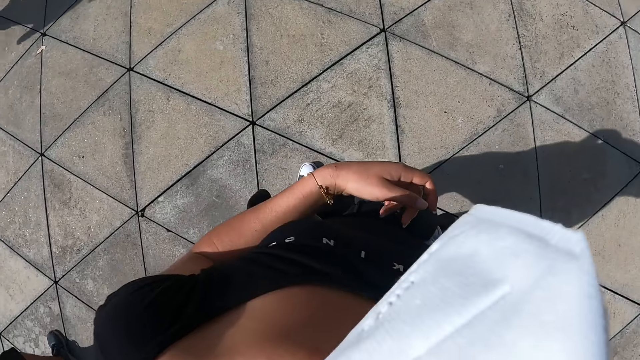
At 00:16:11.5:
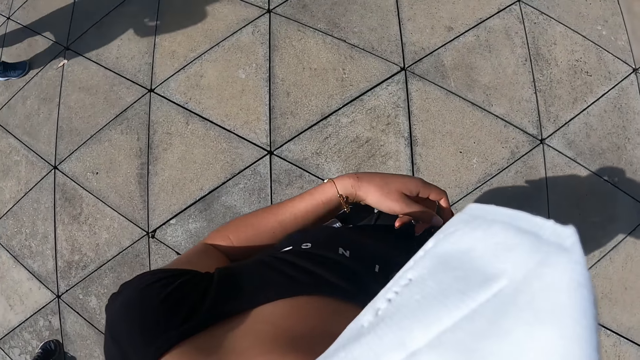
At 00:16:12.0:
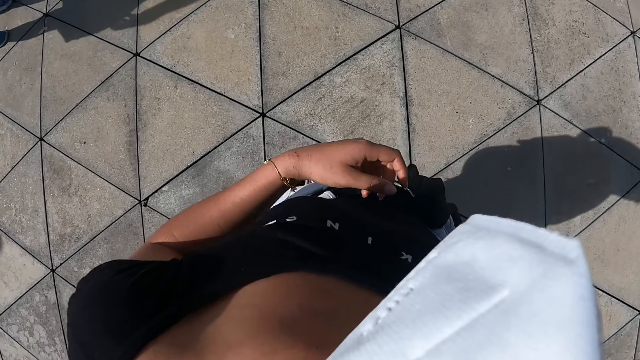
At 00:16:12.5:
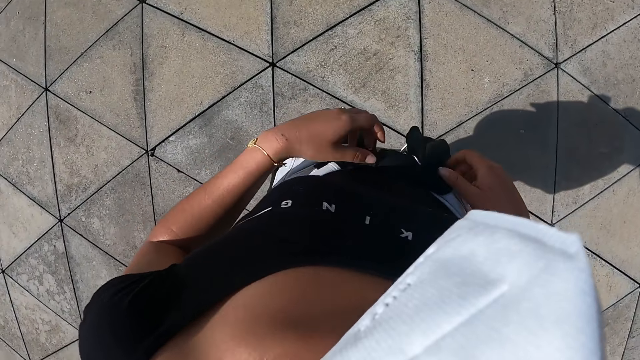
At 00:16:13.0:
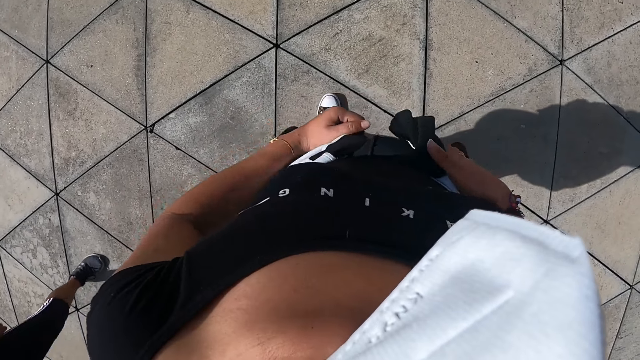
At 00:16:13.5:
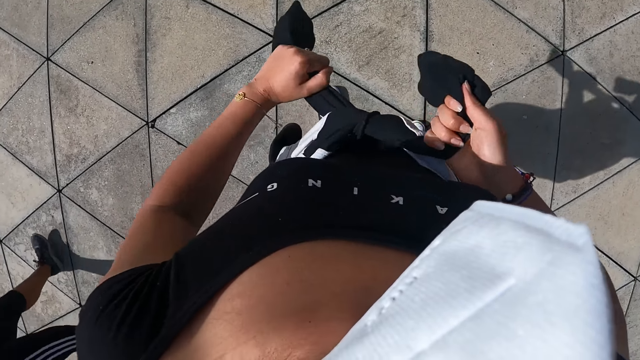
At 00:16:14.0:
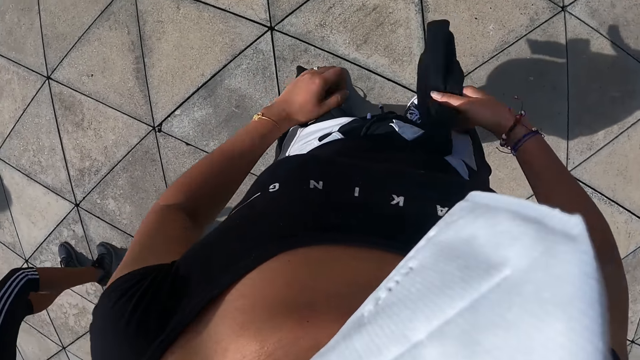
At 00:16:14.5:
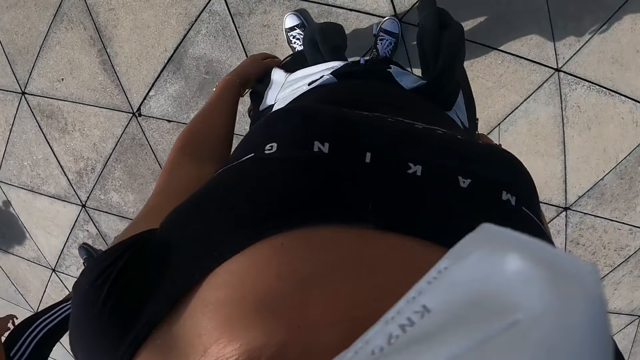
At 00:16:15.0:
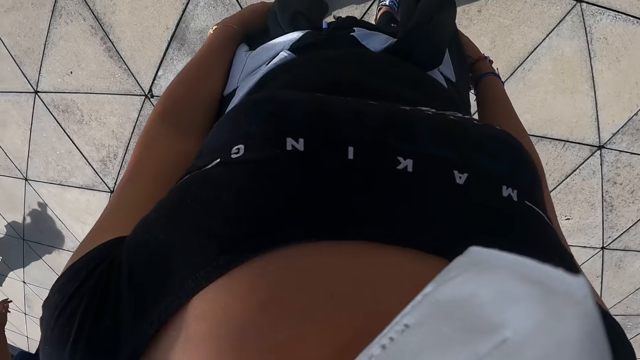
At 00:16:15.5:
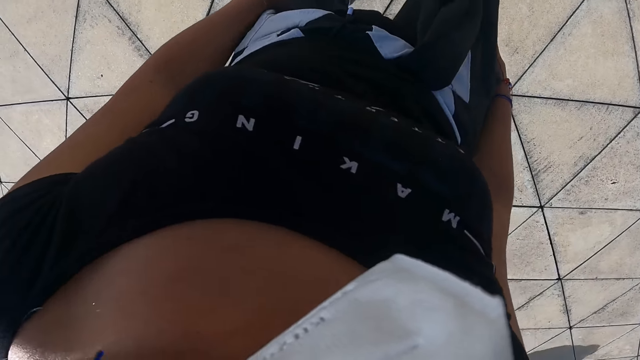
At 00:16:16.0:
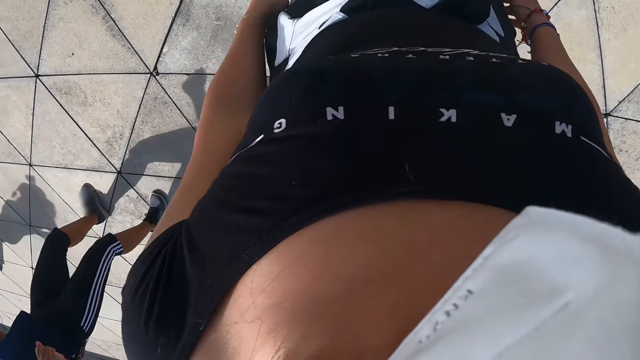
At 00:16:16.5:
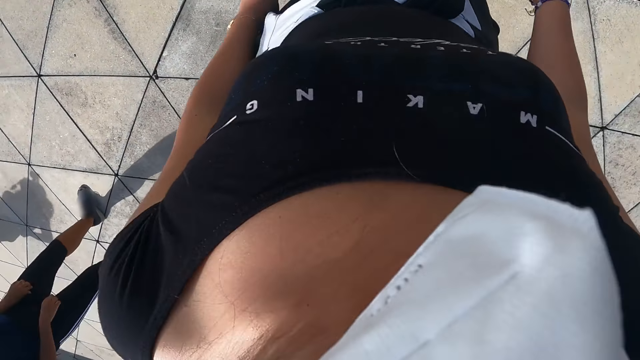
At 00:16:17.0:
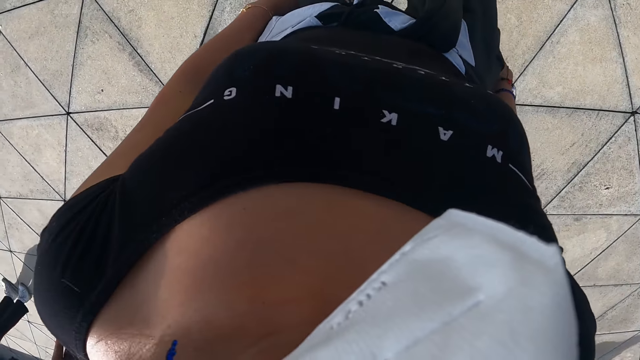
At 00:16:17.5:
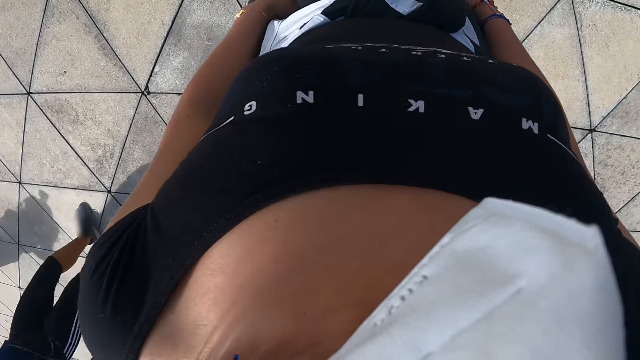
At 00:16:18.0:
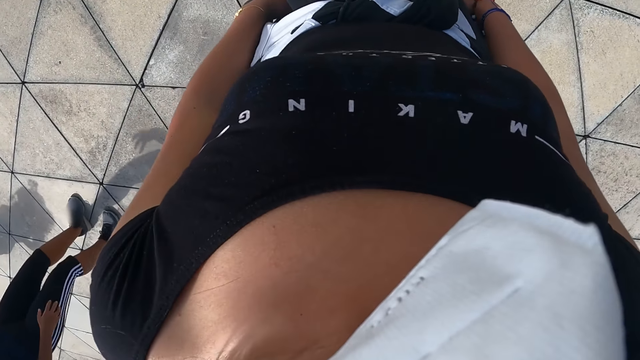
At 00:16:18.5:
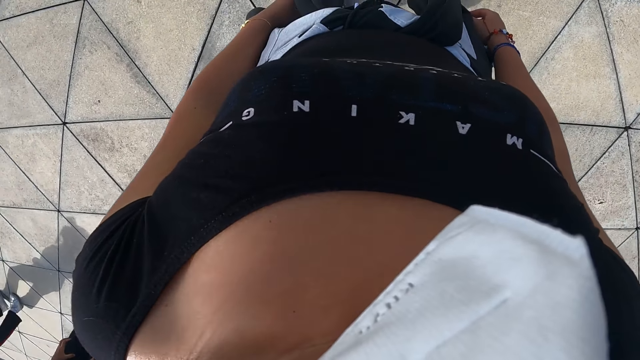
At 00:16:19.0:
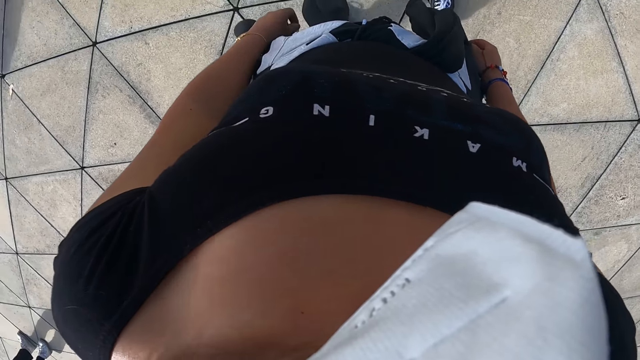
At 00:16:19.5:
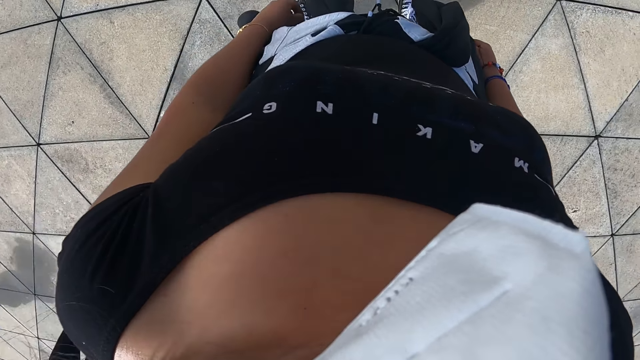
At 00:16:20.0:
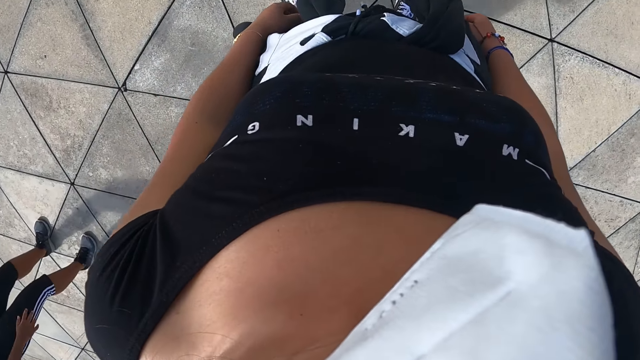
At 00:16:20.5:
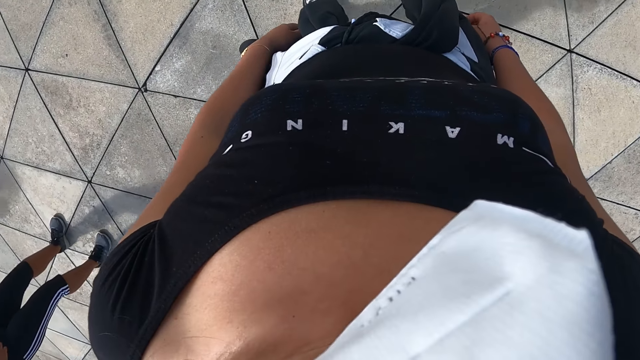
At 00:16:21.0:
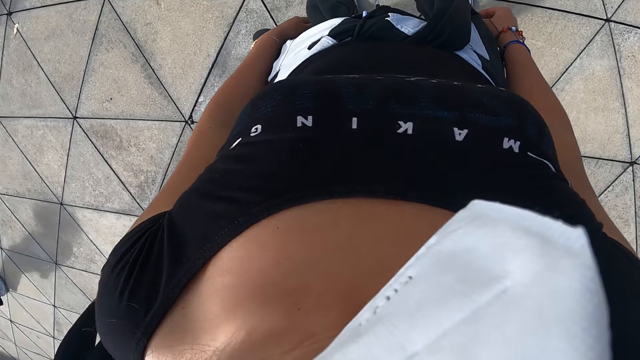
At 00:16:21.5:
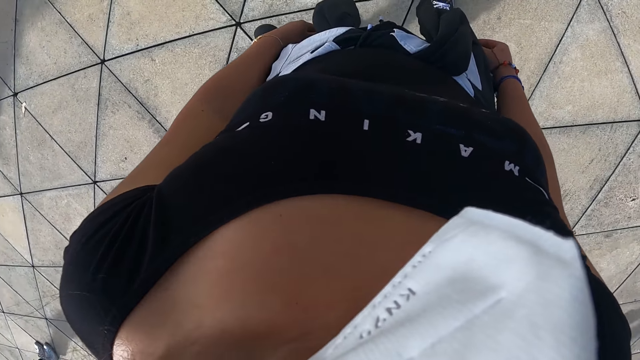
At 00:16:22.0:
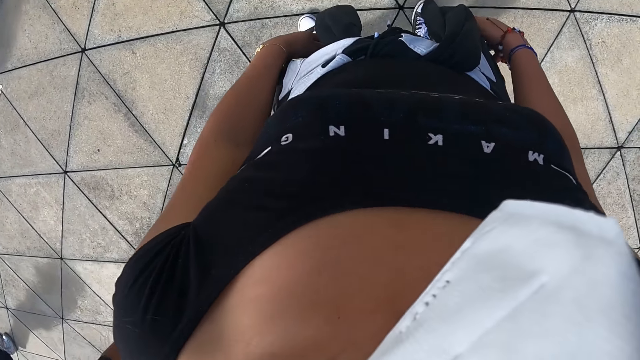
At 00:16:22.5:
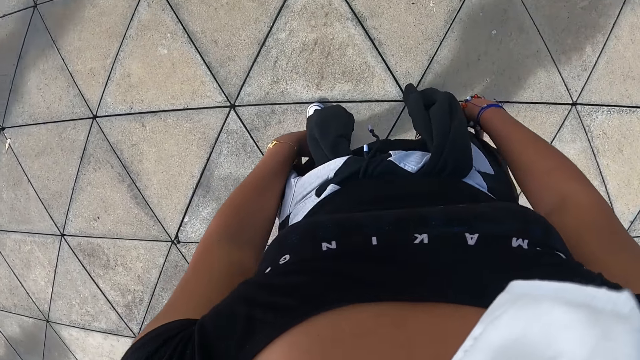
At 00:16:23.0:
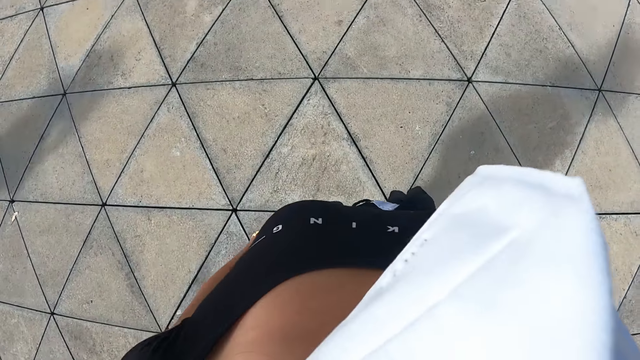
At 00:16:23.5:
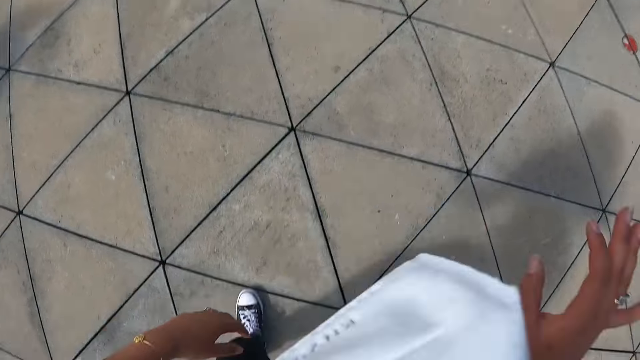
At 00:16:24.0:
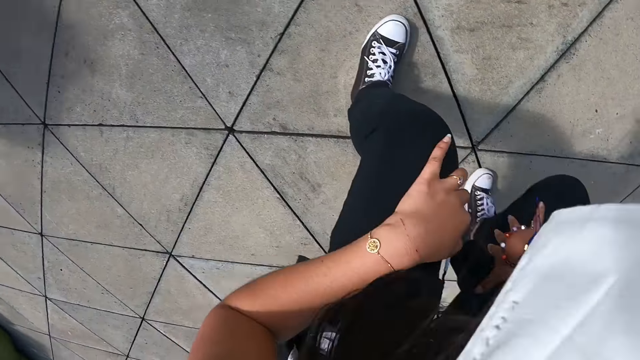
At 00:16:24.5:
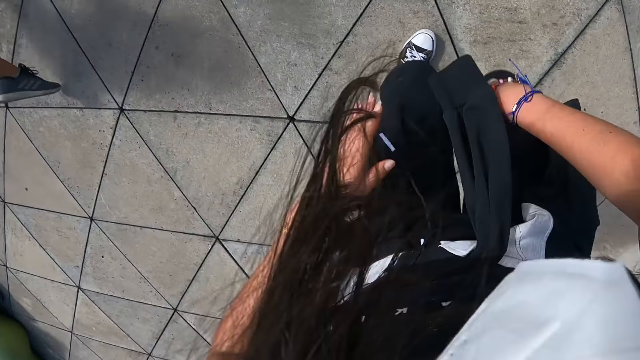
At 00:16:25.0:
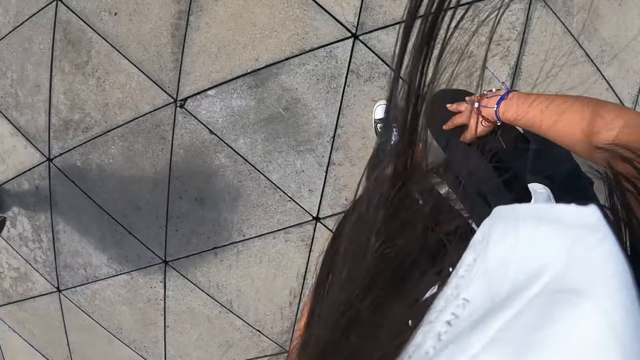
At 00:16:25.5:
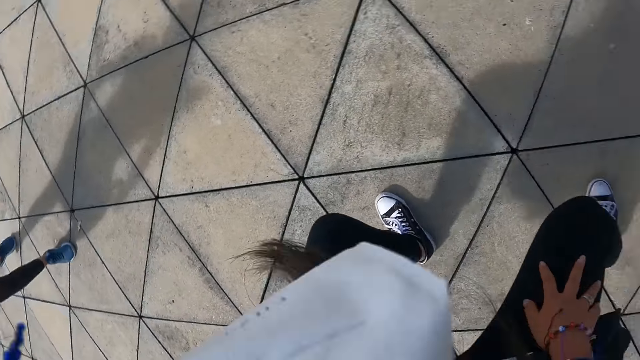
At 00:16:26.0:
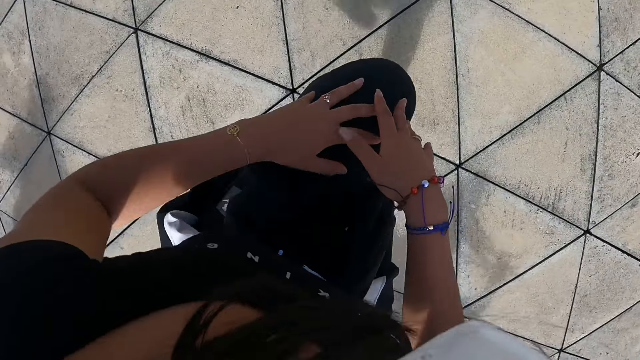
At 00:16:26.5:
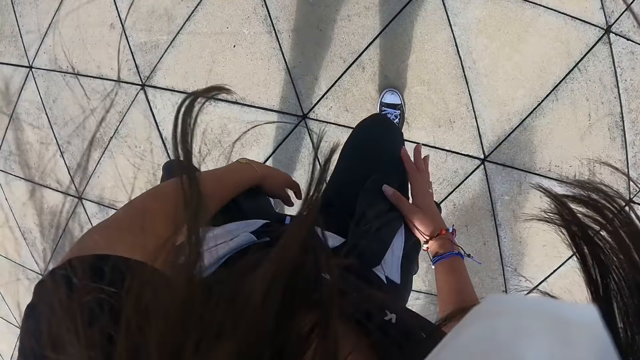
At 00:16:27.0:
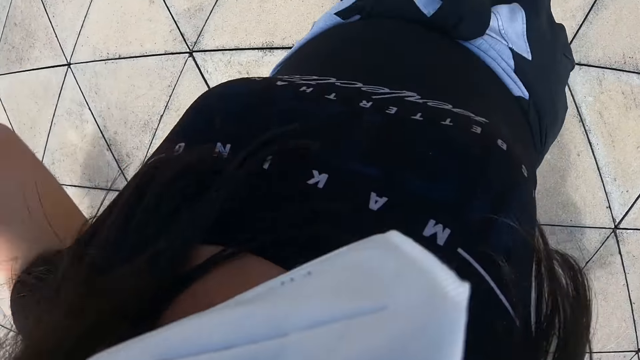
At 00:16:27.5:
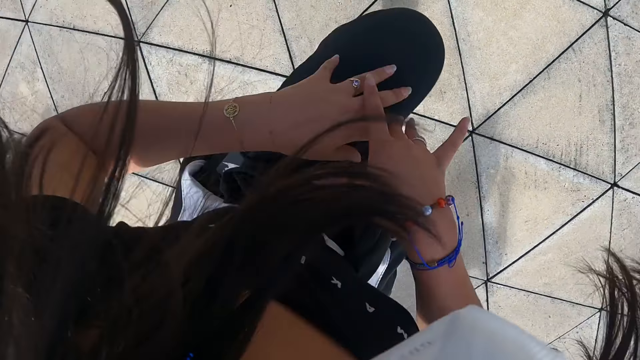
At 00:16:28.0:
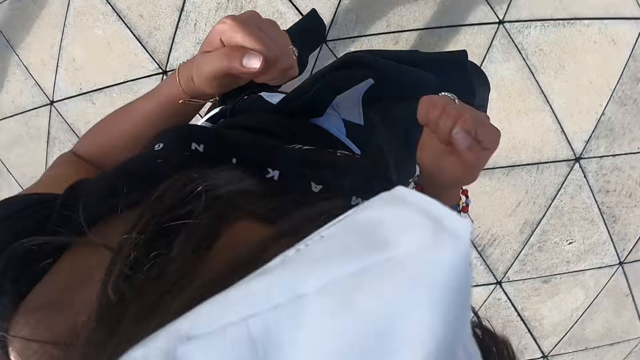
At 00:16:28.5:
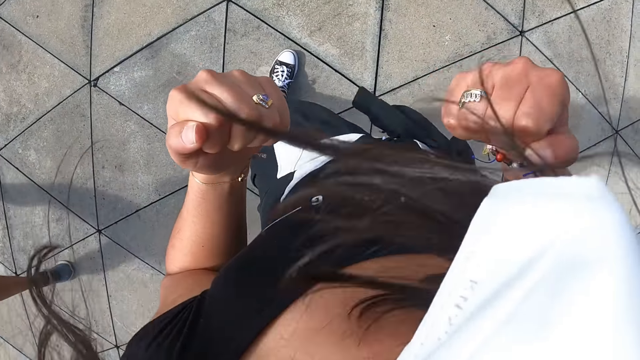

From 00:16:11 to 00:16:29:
The camera wearer tightens a jacket on her waist with her hands. She exercises on the rooftop with the group of people.
